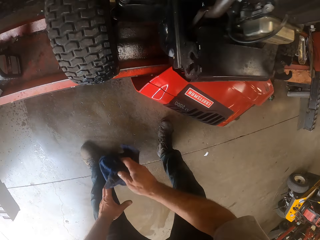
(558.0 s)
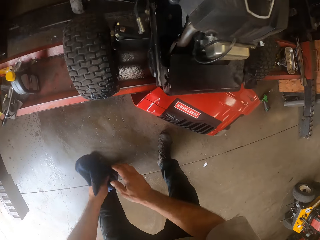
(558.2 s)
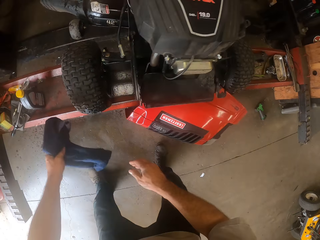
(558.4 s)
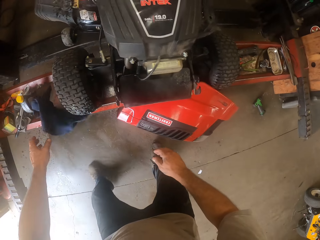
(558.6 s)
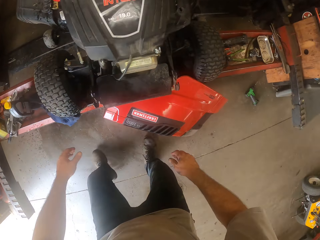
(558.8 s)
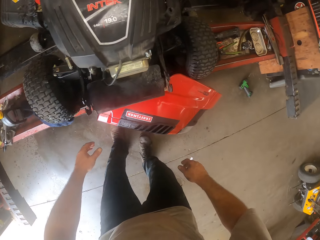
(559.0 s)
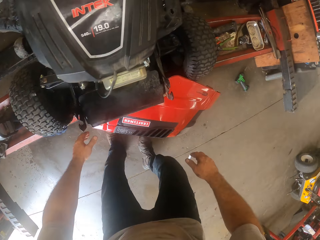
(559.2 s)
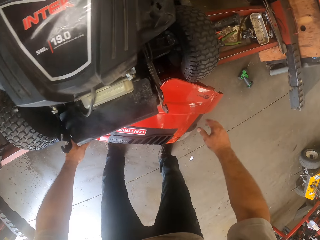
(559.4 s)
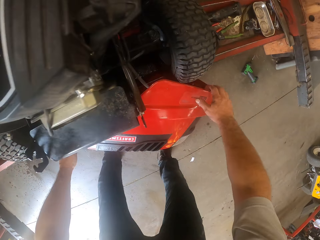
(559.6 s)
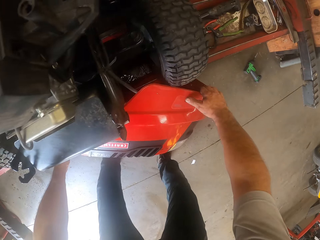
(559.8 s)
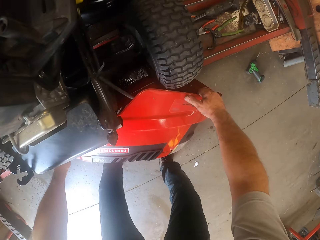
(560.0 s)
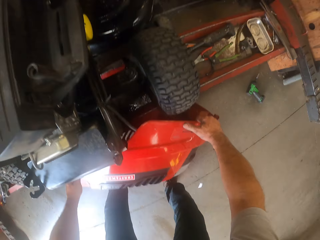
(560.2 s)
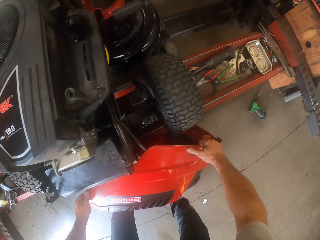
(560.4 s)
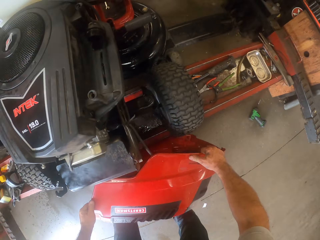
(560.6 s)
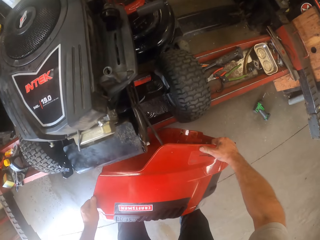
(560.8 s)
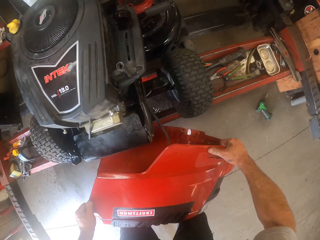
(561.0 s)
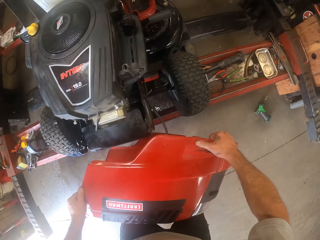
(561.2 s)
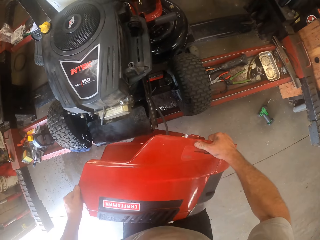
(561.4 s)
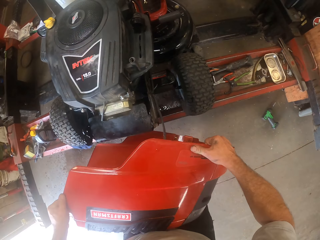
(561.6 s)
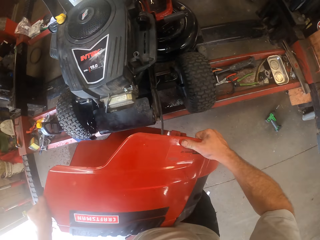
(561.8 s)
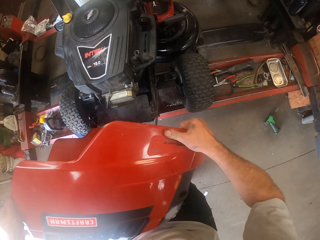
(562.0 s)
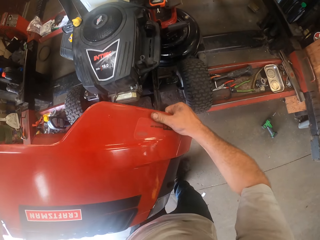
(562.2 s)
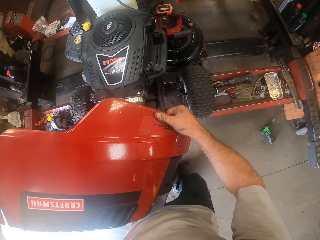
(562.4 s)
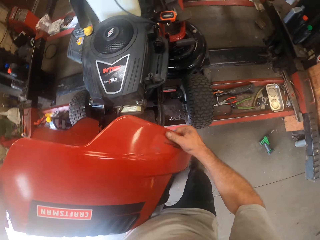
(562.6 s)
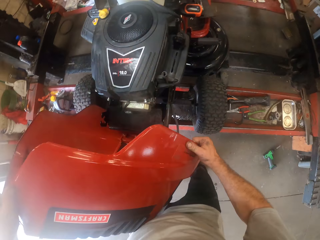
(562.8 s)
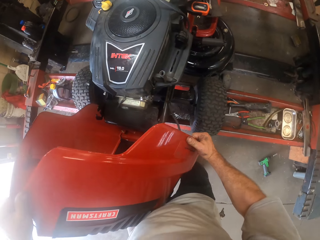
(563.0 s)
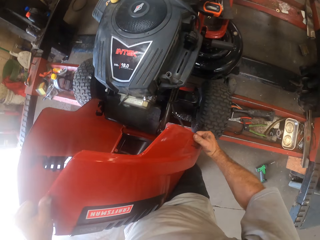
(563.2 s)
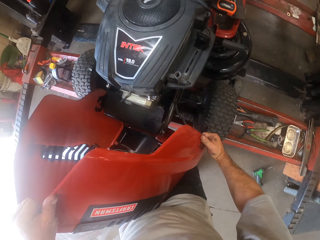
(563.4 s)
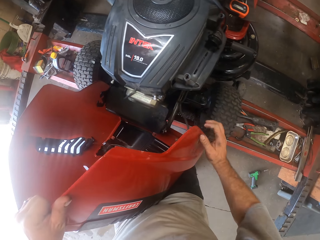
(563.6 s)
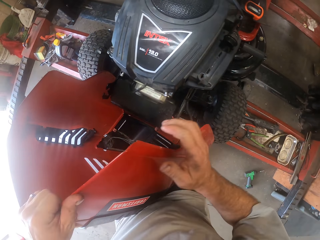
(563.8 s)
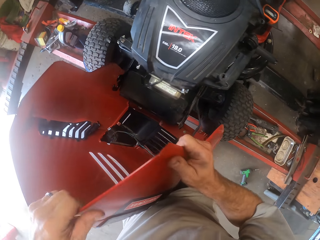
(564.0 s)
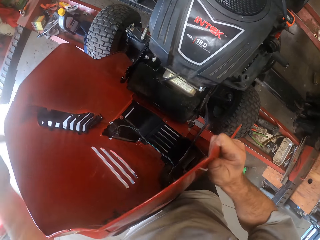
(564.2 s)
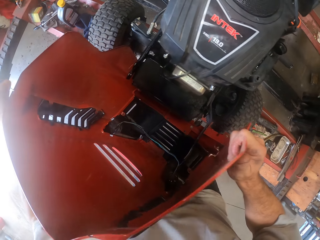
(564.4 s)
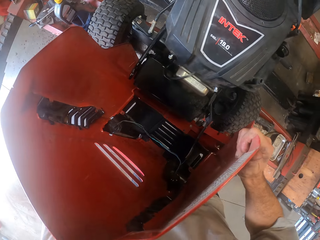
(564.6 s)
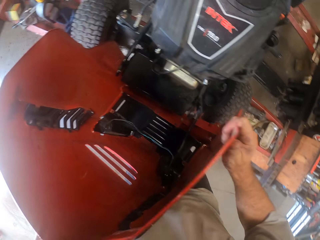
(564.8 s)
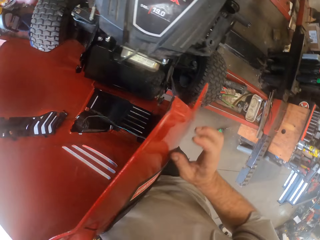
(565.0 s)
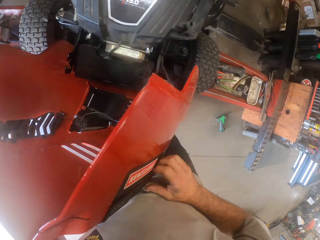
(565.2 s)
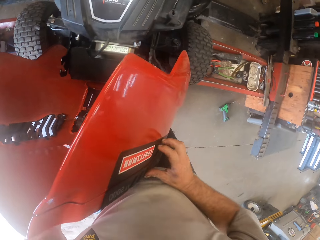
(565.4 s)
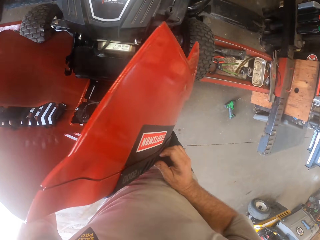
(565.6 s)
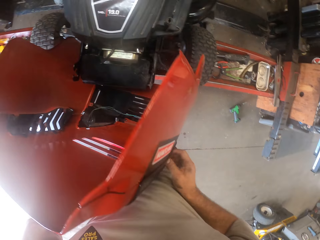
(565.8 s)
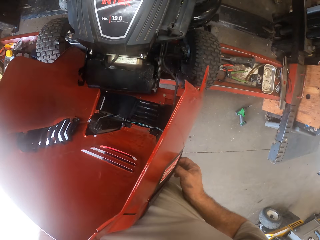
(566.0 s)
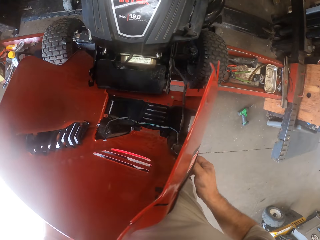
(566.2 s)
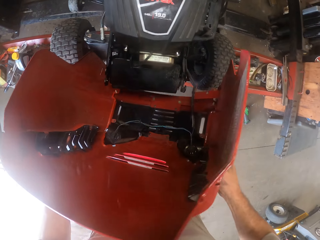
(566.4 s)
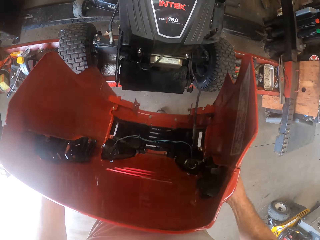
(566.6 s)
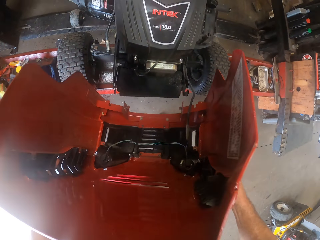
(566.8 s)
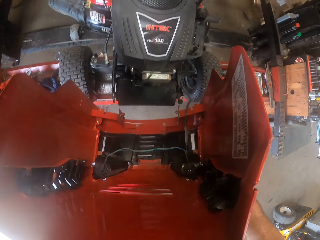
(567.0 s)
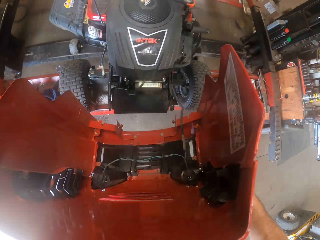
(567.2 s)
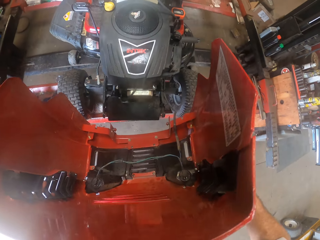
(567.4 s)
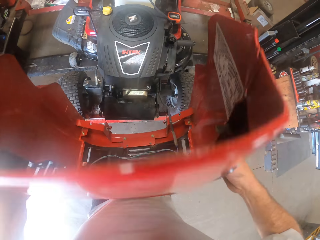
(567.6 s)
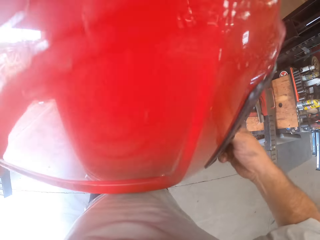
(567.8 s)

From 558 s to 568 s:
The camera wearer moves the cloth to his left hand. He drops the cloth on the workshop lift. He picks the cover of the lawn mower from the floor. He covers the lawn mower with the cover.

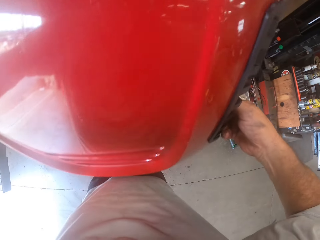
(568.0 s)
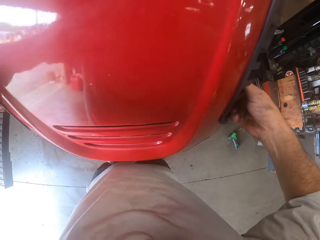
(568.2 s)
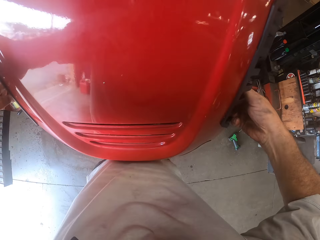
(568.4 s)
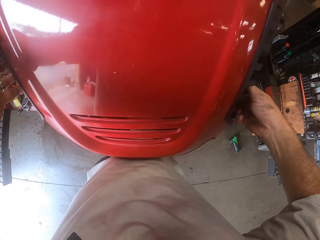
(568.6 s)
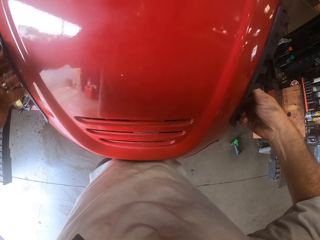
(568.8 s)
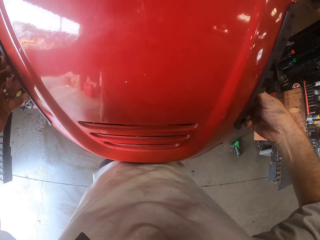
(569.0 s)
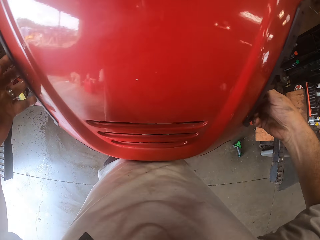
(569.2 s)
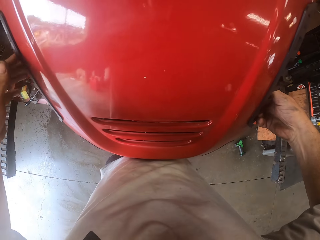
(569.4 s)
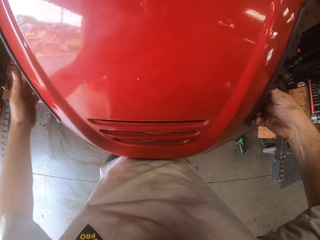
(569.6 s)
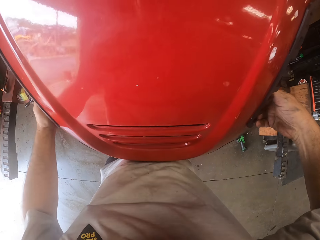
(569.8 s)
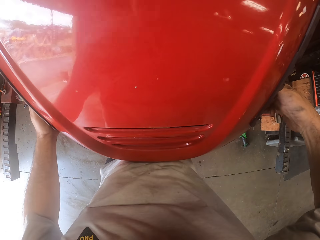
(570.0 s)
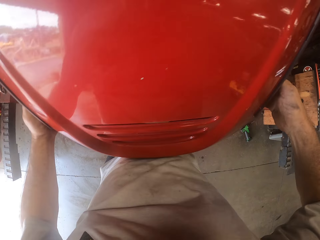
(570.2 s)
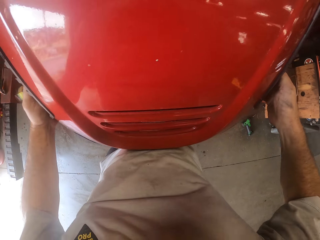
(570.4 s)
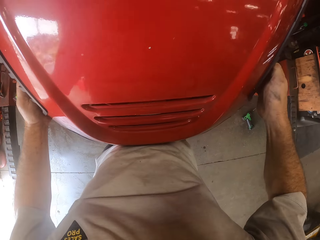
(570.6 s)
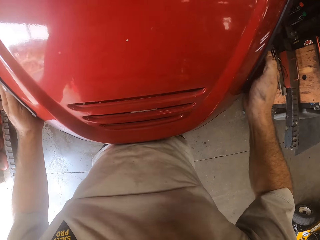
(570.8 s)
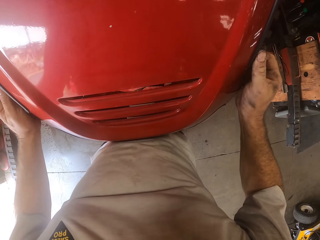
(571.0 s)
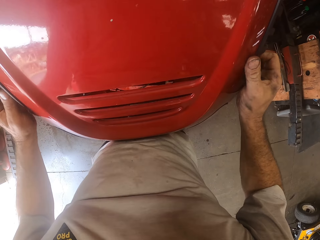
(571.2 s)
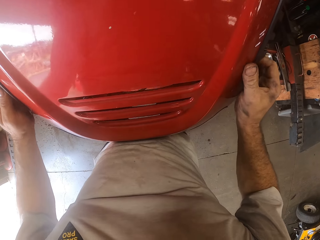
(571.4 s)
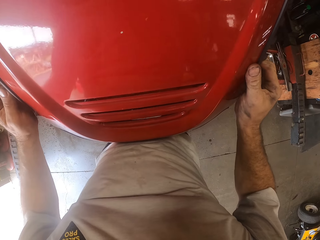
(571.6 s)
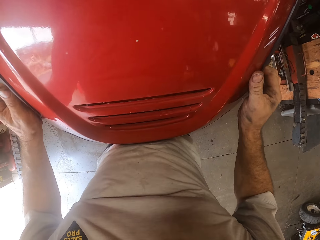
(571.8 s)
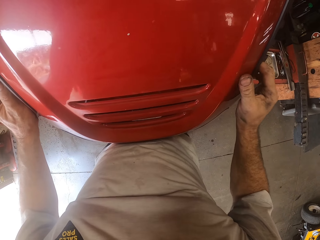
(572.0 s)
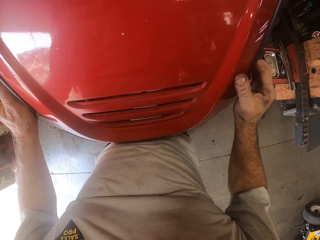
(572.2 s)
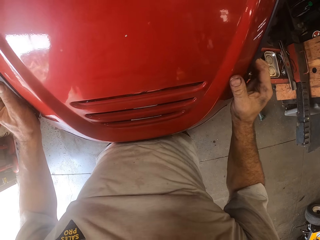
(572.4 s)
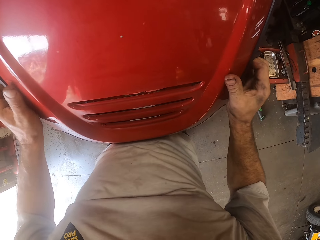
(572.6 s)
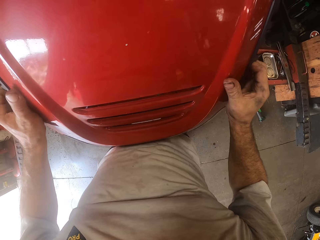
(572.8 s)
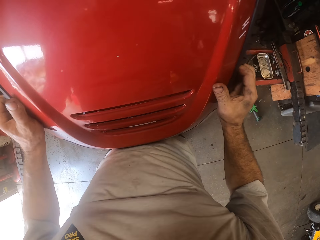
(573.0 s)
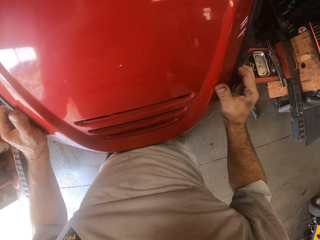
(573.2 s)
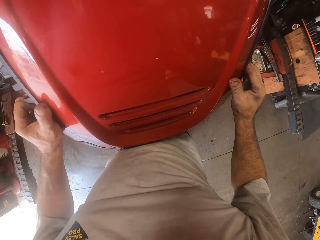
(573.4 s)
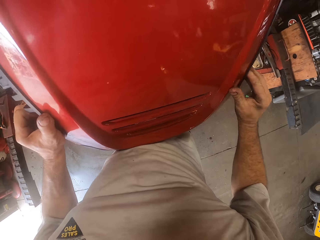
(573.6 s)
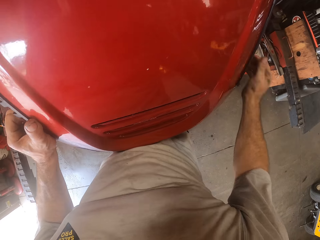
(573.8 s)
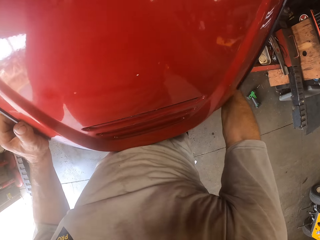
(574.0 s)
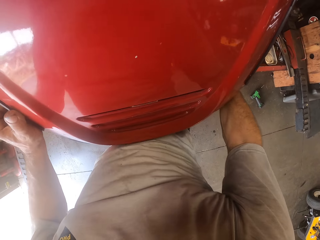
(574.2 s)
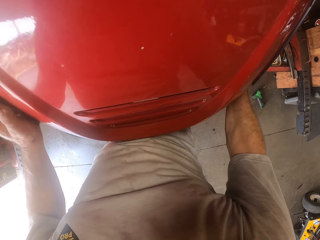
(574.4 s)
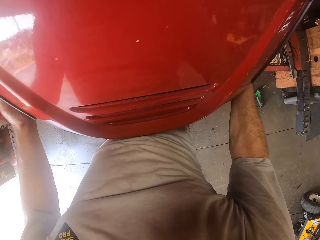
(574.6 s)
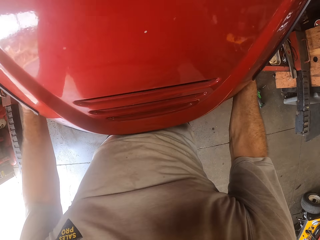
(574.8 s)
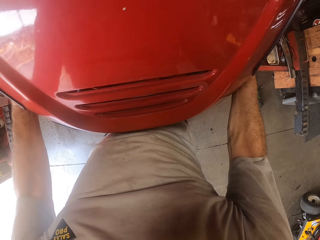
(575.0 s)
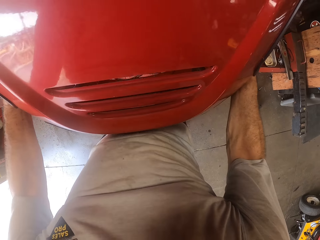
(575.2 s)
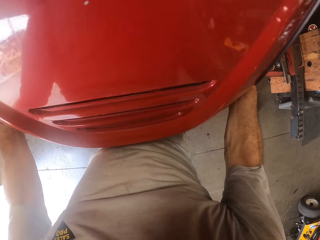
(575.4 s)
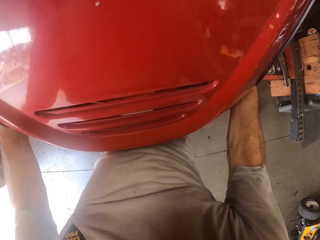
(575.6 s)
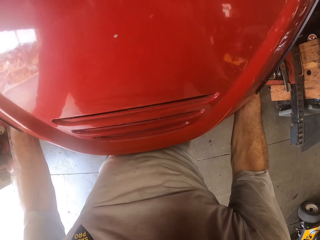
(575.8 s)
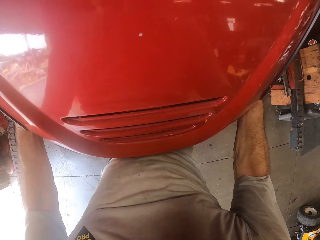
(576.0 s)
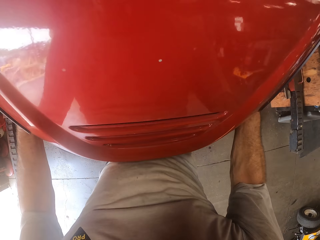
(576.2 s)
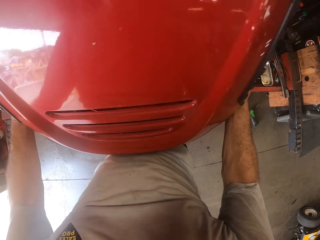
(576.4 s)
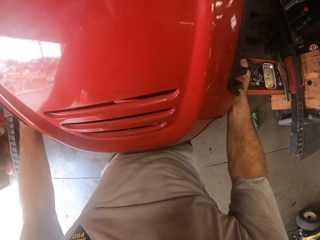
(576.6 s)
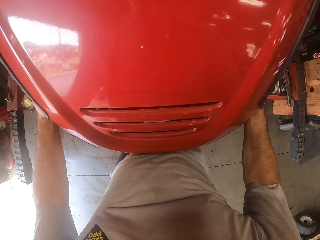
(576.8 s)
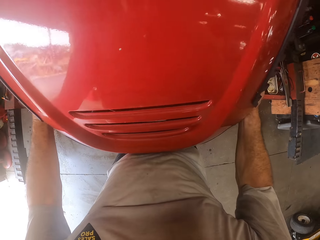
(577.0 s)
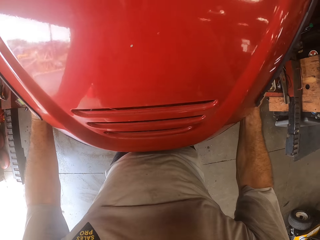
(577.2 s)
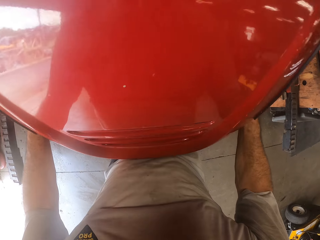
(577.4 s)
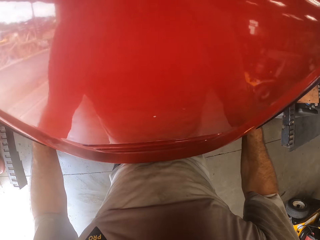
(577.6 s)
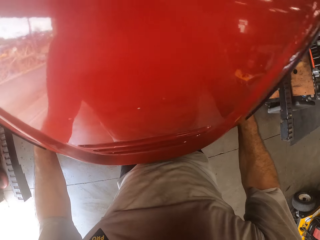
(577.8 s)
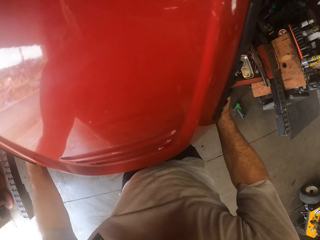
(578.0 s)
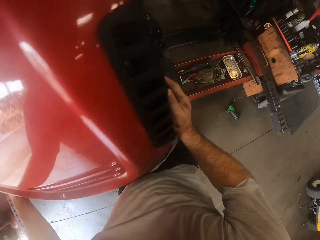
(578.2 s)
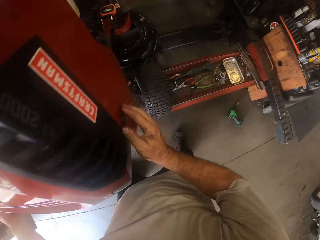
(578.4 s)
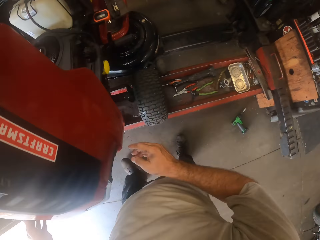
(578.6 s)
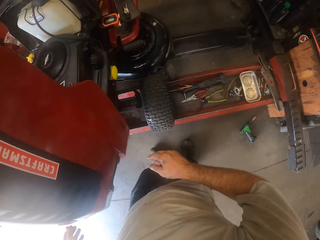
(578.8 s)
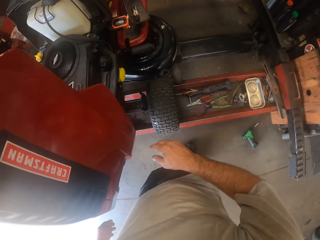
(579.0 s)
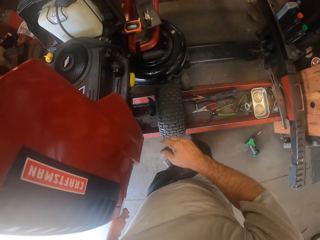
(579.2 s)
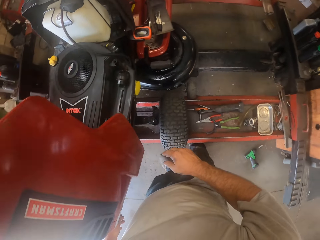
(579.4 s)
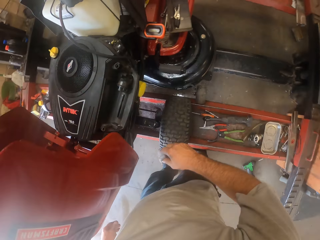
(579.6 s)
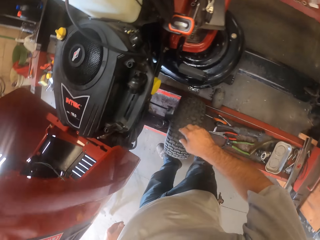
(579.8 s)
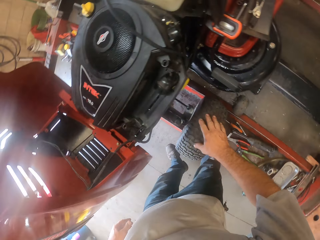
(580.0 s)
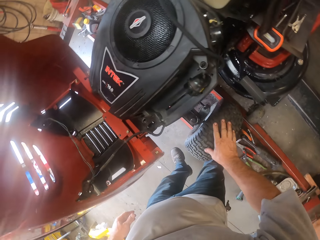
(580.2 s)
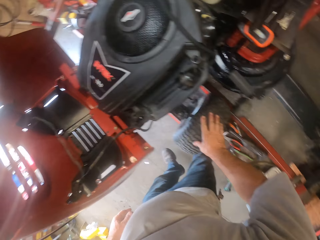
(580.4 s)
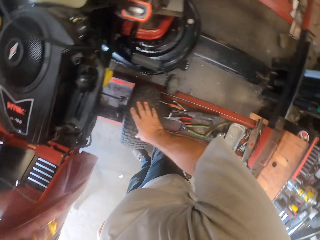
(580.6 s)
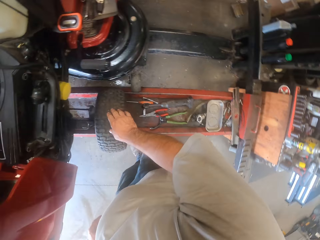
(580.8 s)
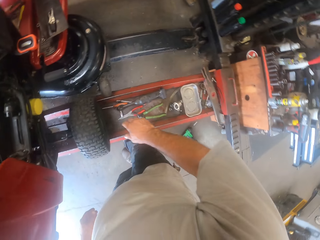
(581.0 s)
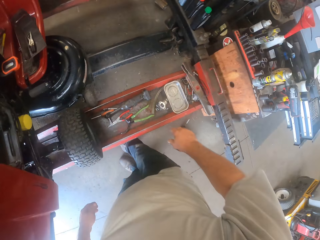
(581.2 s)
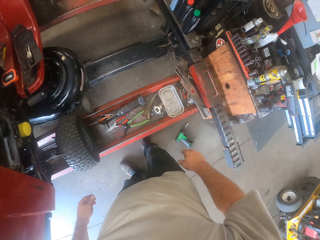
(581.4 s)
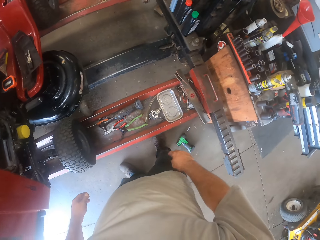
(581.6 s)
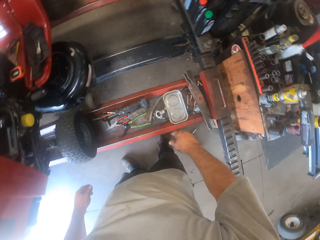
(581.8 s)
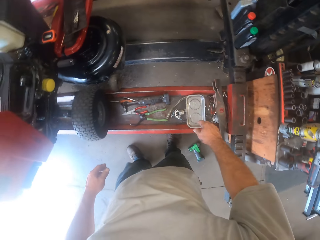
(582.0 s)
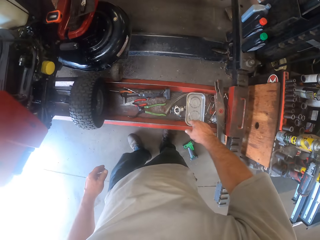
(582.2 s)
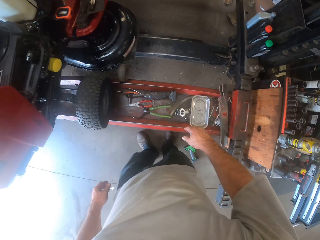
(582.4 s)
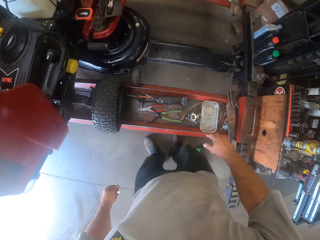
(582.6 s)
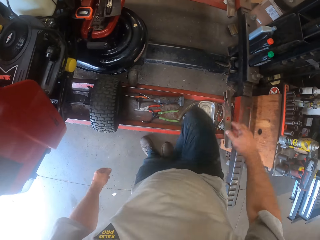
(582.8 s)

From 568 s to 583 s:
The camera wearer fits the cover to the lawn mower. They look around.
